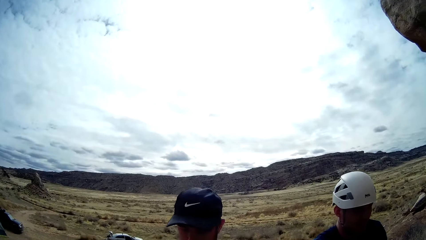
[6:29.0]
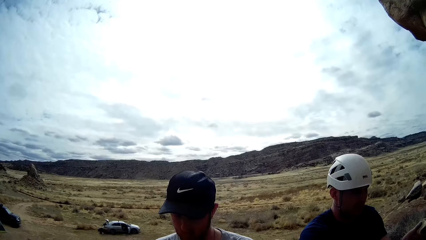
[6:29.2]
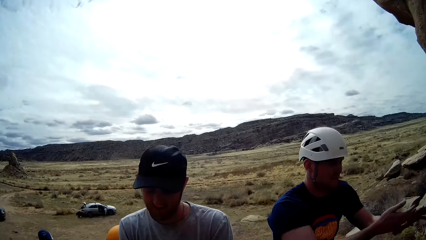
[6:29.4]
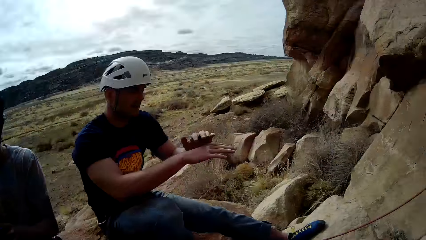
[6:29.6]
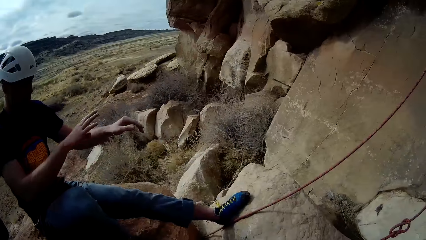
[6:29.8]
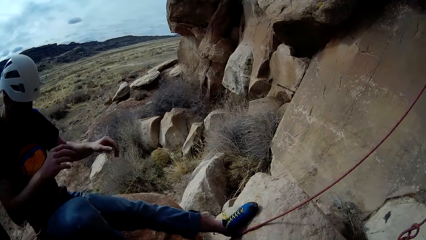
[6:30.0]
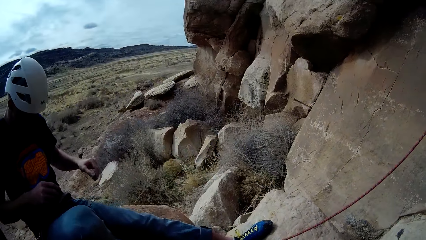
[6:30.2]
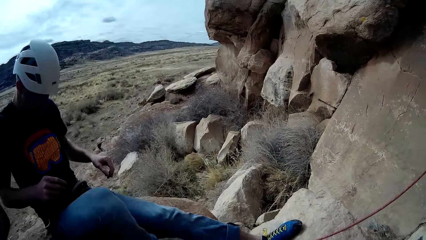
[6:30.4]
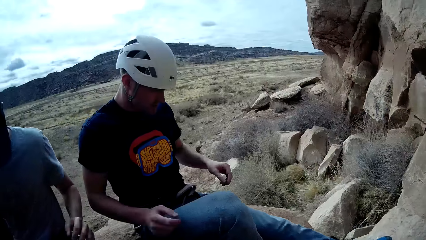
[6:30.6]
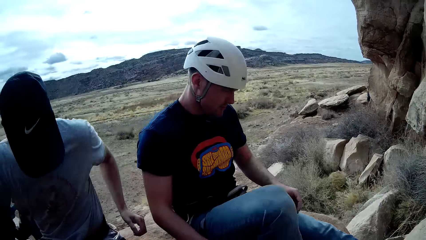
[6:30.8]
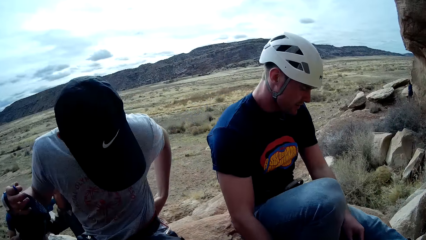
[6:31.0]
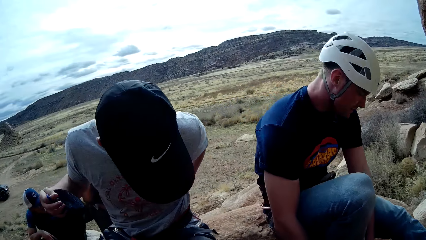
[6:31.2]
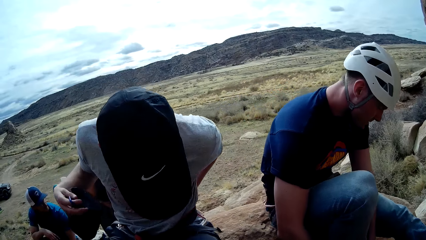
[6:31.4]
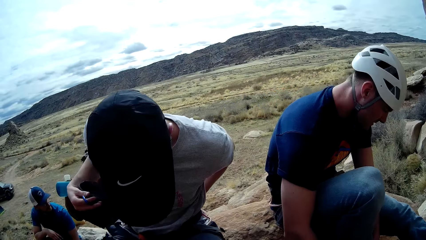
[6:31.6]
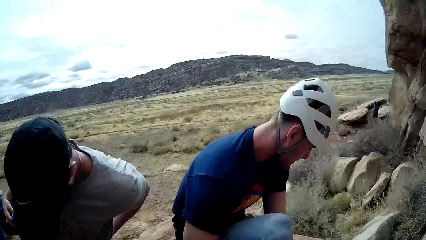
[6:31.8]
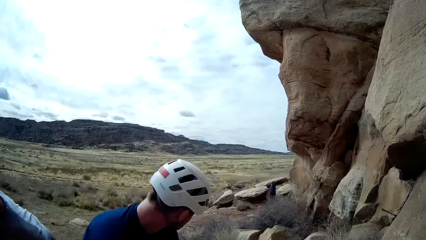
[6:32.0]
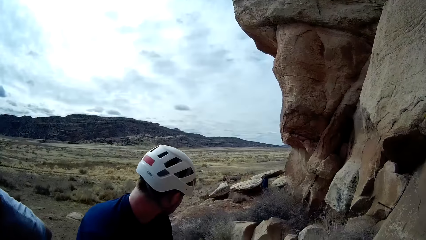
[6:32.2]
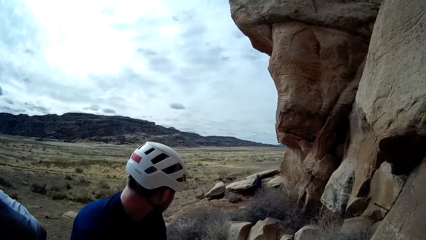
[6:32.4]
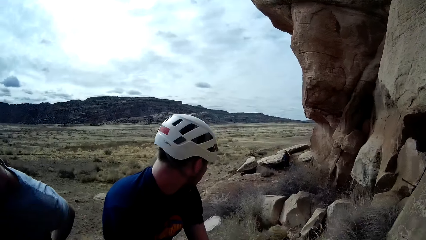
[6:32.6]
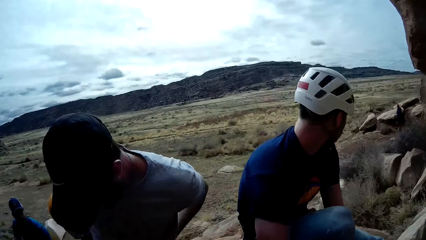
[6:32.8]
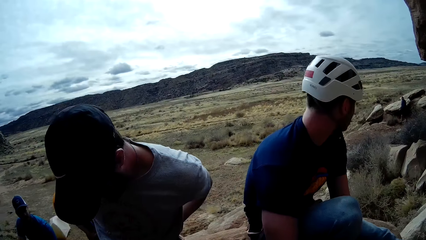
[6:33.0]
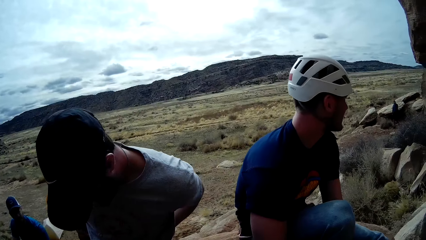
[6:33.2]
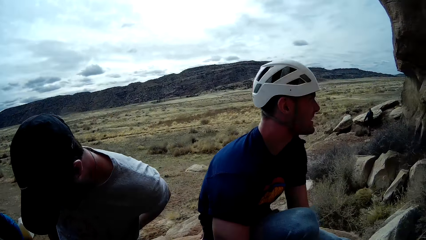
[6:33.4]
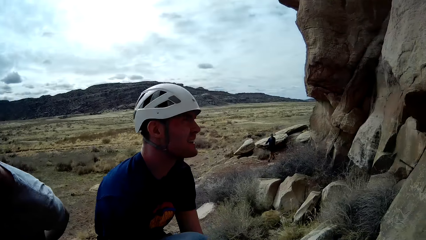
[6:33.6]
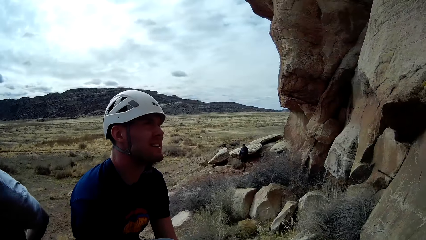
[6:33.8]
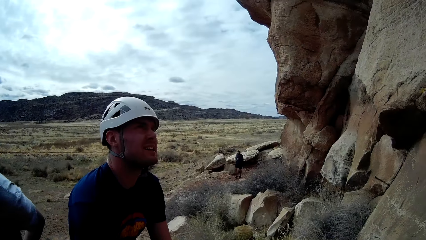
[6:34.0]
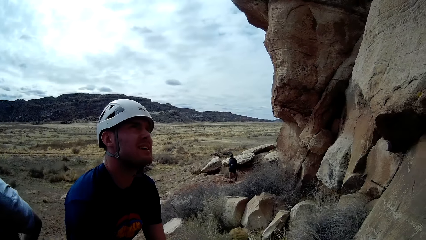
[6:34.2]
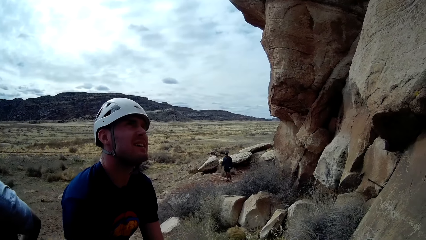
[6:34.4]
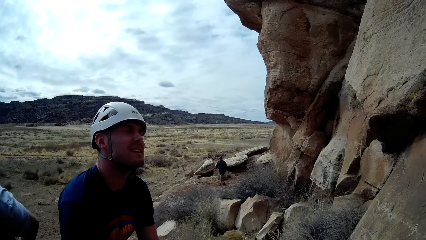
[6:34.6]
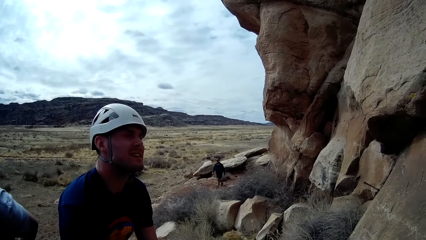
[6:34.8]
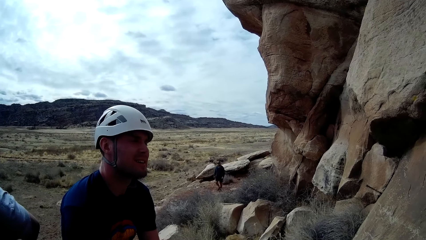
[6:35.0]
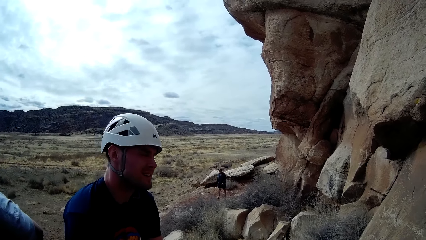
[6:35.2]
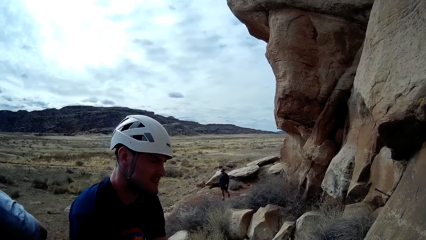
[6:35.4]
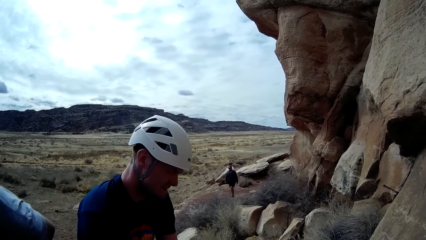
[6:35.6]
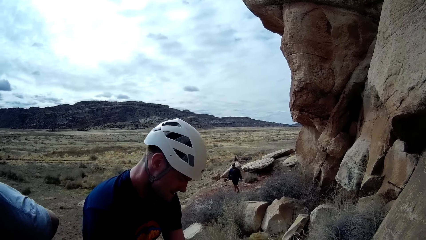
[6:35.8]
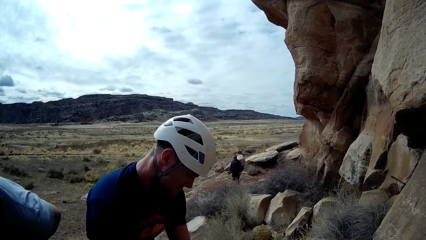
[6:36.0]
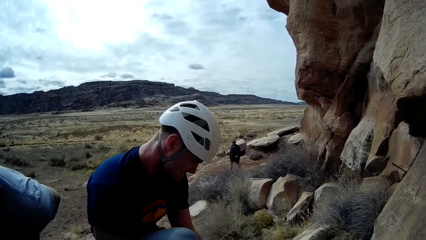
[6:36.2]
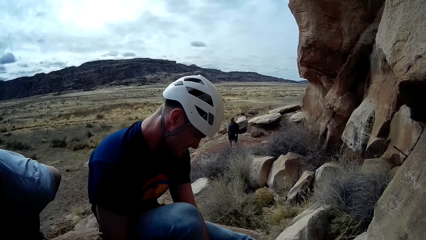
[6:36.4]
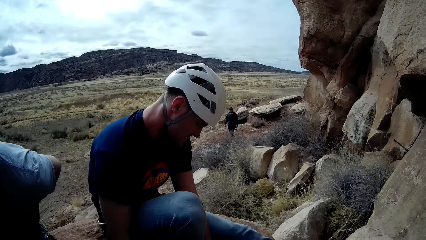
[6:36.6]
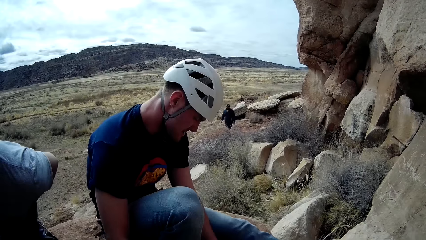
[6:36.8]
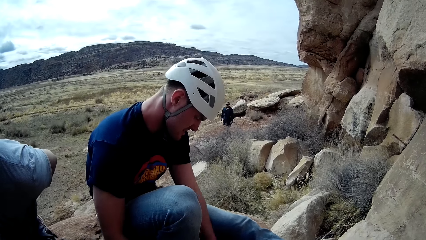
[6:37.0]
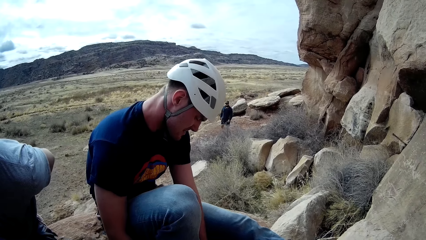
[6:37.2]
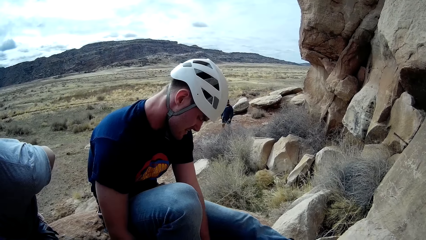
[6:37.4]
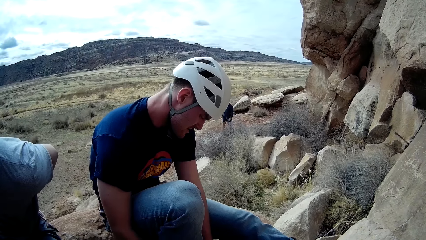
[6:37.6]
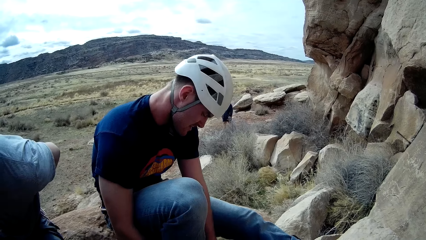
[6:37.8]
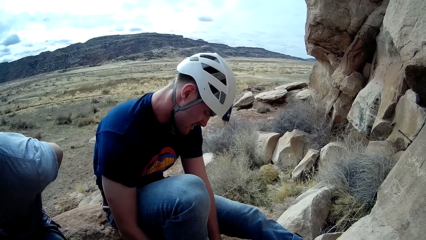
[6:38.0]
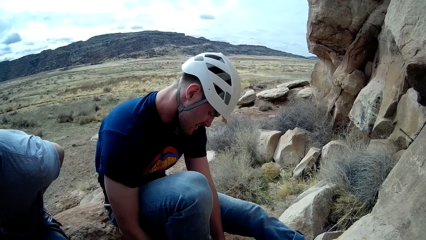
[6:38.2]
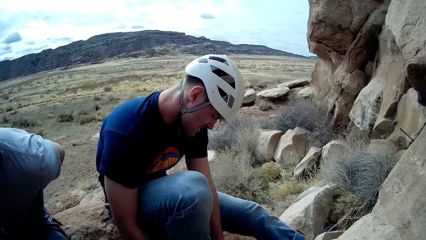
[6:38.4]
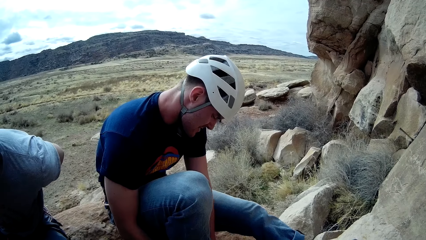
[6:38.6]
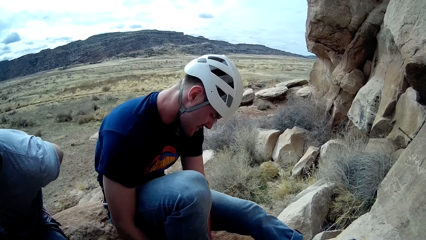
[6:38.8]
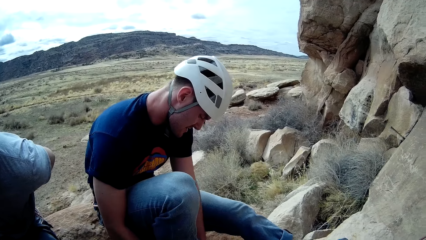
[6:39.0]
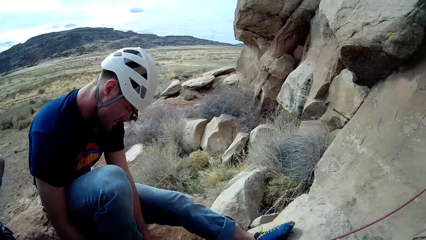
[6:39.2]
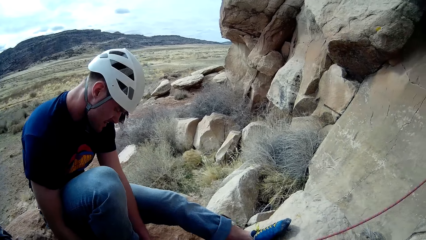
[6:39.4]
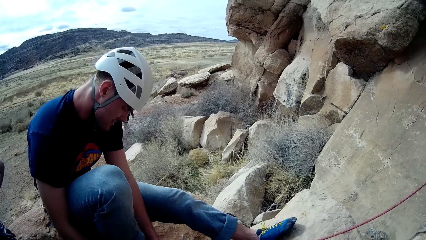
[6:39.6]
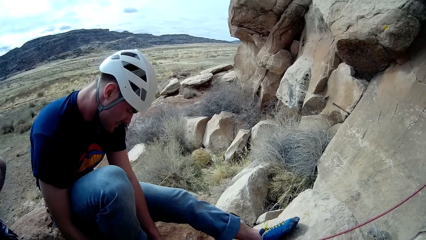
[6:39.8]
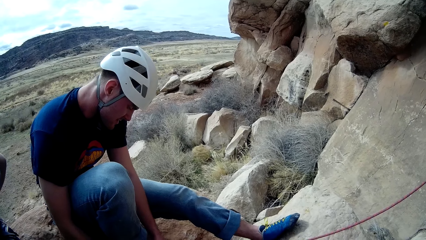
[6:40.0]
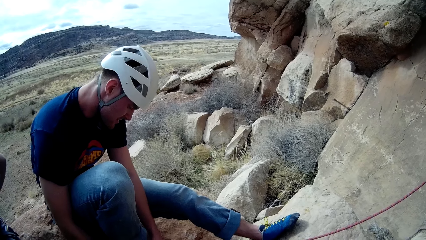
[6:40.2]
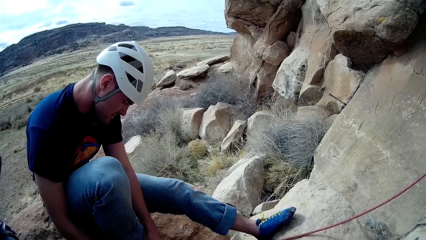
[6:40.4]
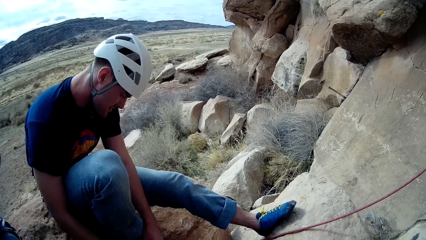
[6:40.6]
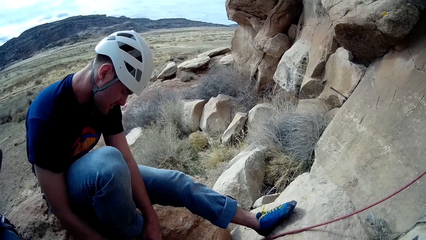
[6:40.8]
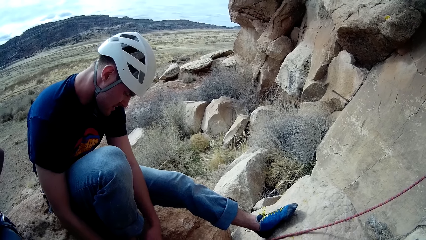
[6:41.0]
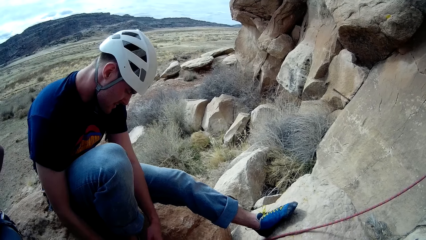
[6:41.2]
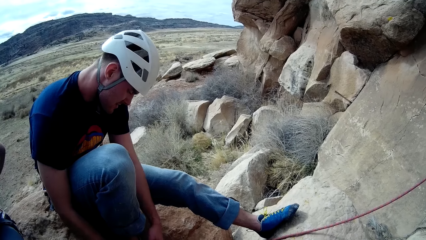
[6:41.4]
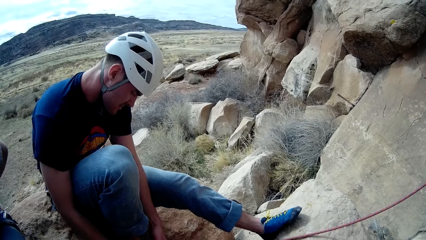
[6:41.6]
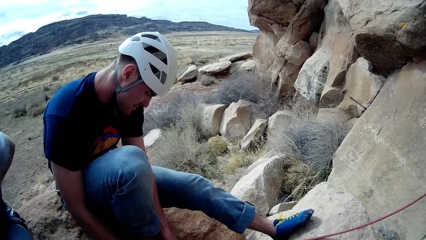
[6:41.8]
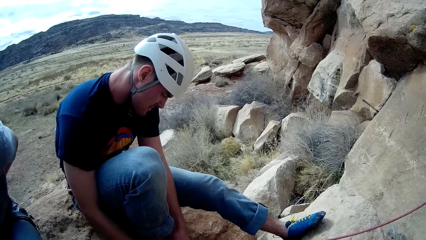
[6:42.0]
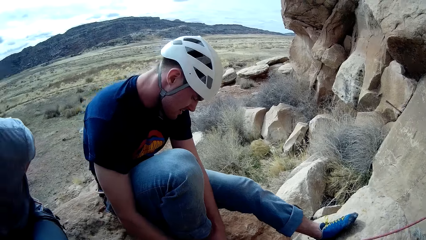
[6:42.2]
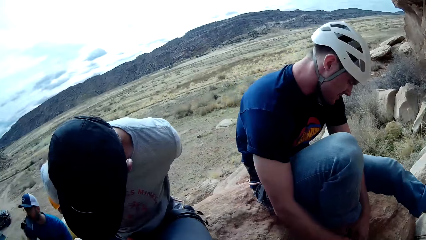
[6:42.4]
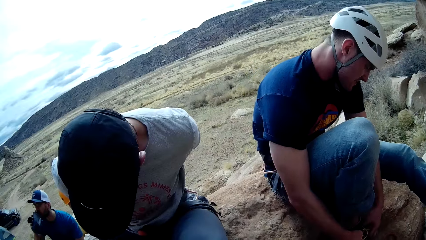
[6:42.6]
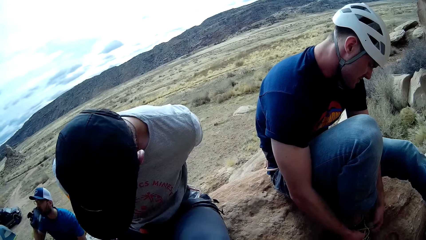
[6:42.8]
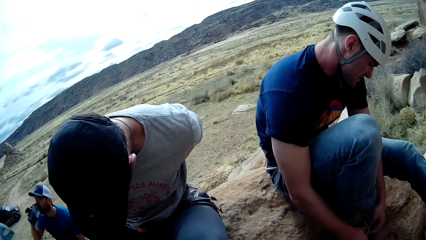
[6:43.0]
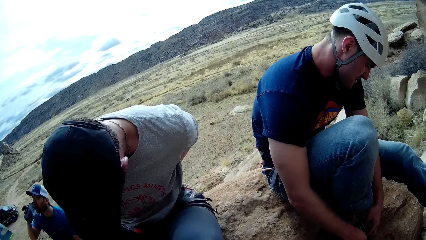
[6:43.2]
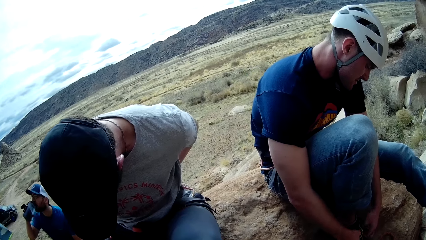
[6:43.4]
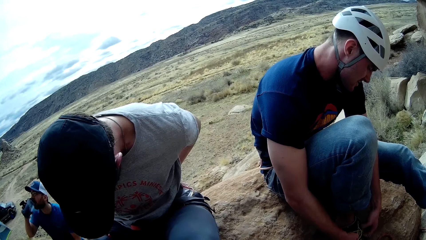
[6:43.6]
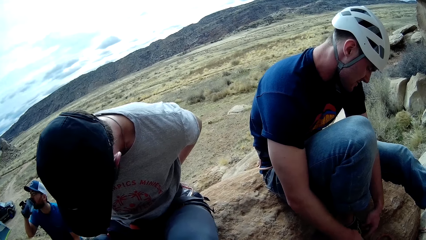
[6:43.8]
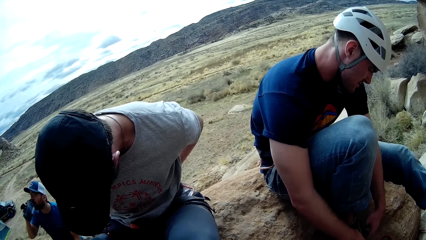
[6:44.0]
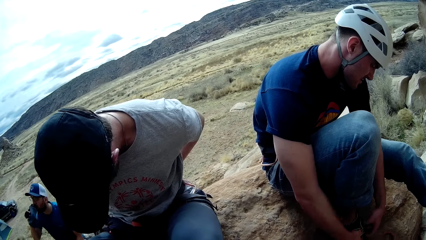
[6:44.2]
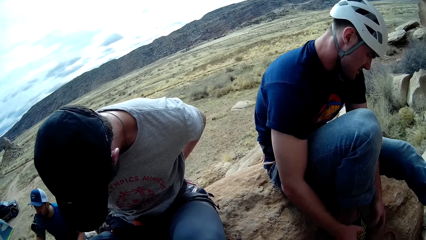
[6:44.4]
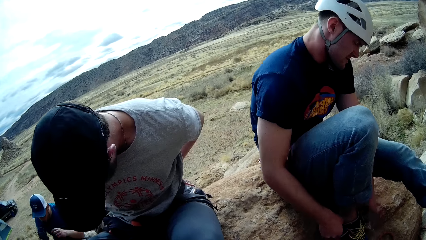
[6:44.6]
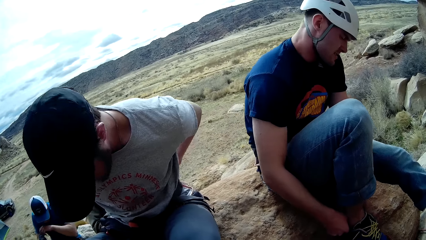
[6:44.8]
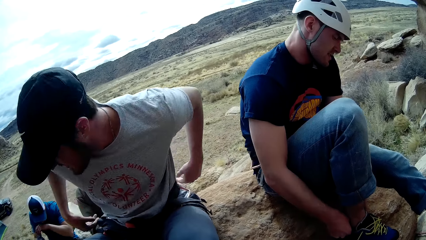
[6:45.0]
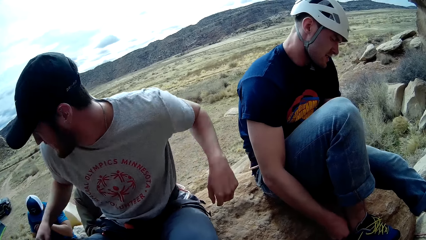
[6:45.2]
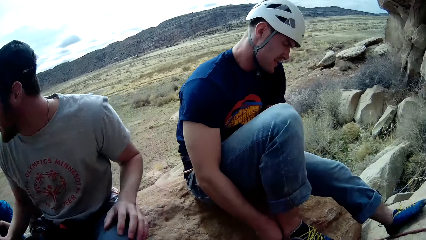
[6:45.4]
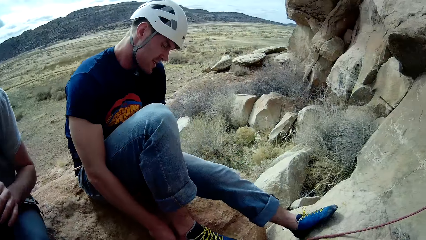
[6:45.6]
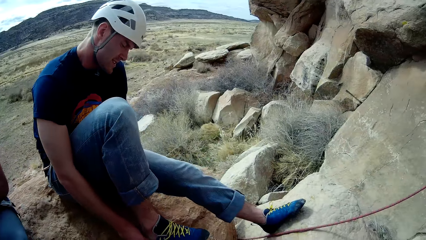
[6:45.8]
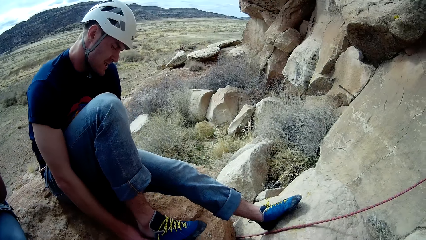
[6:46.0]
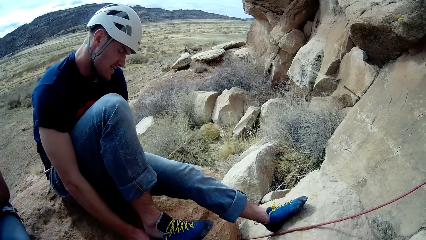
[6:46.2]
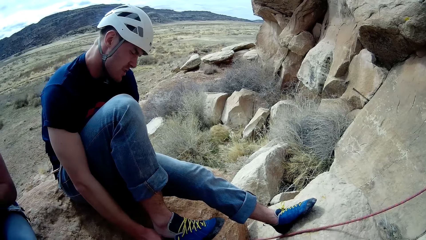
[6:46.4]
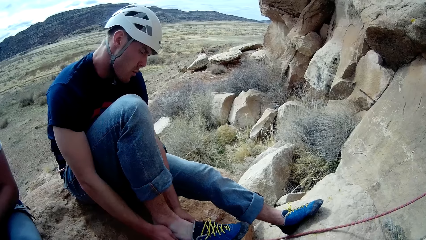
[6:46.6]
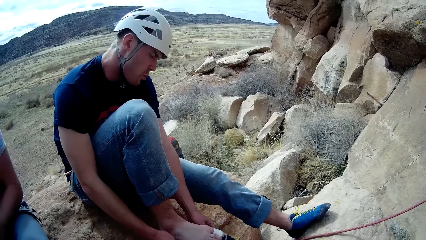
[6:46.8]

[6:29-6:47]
A man rubs hands and moves both hands. Another man walks around. A third man touches his back. The first man does something. A fourth man drinks something. The first man unties the shoes. The first man takes off his right shoe from his right leg with both hands. The third man moves both hands.
